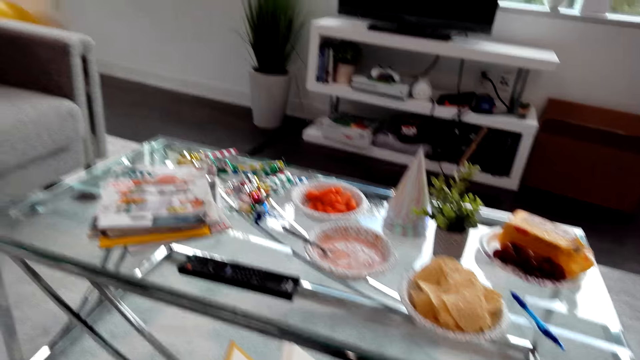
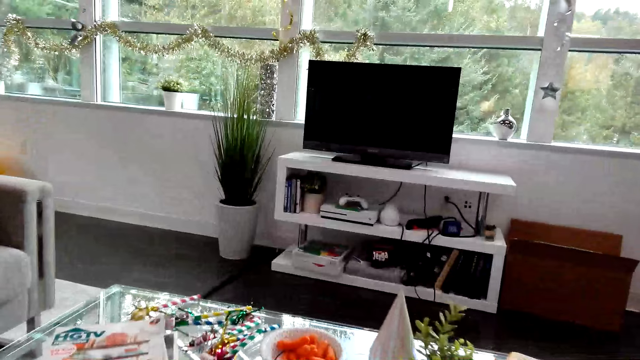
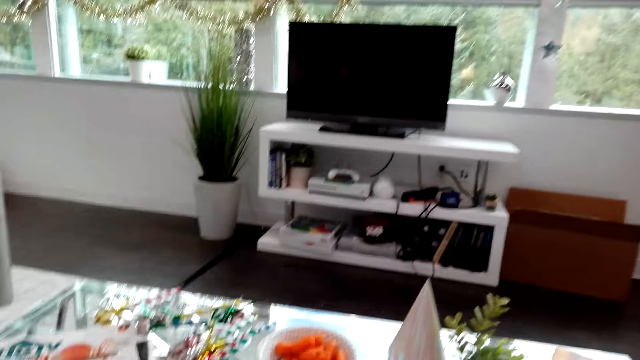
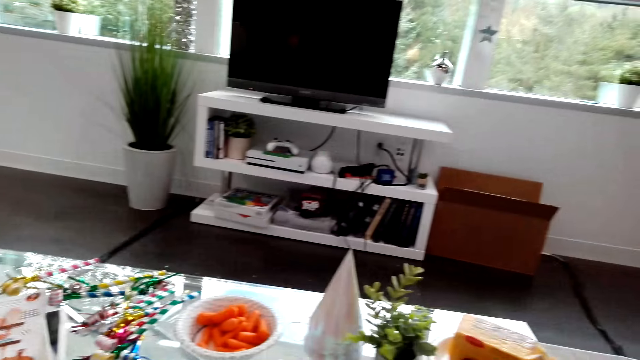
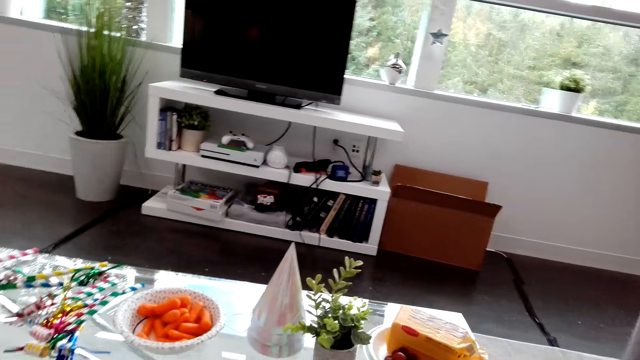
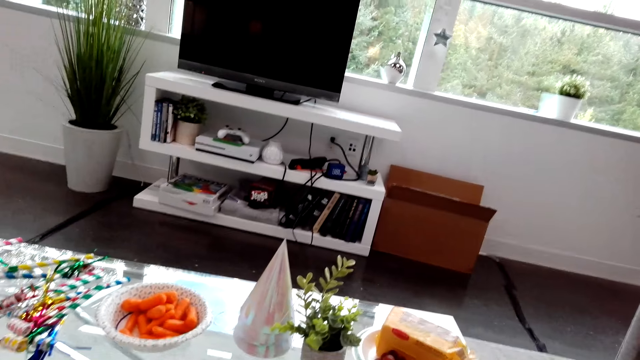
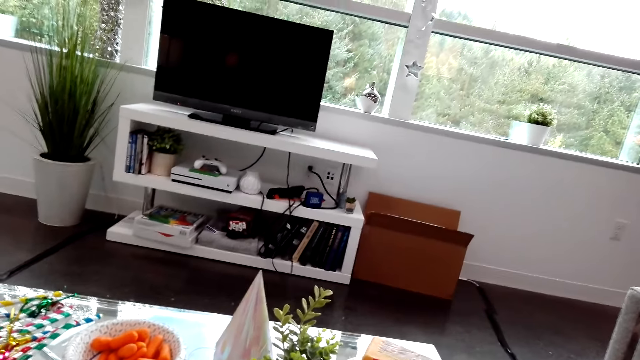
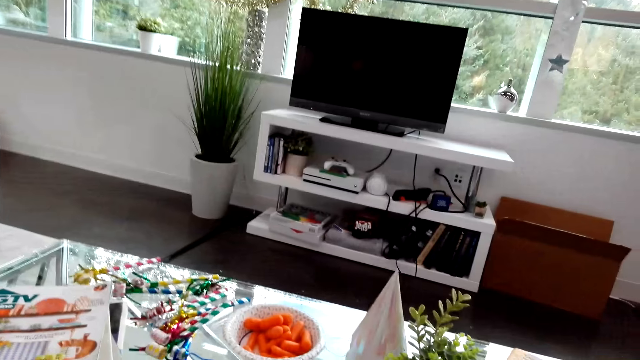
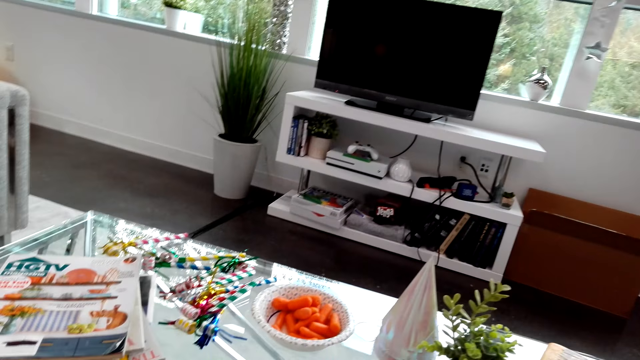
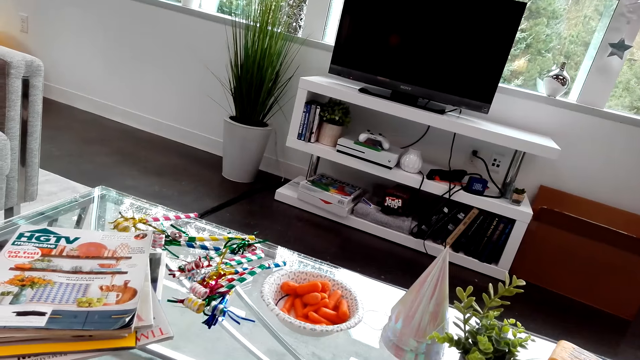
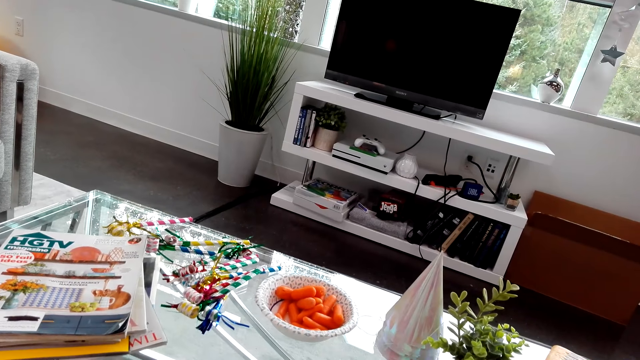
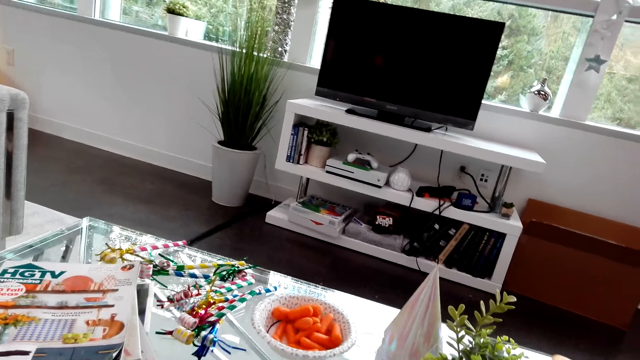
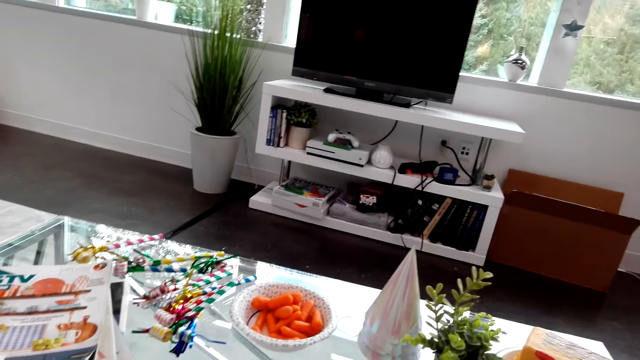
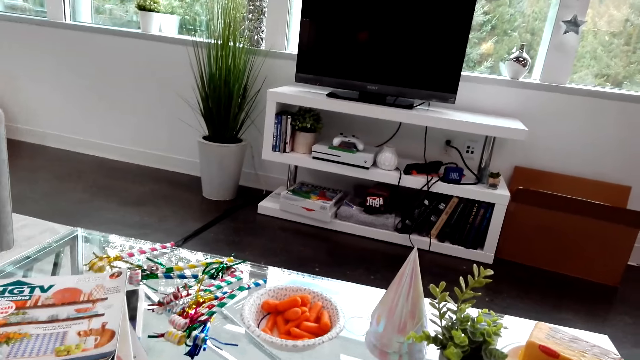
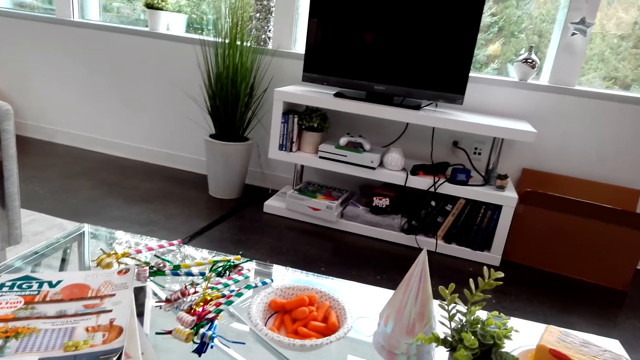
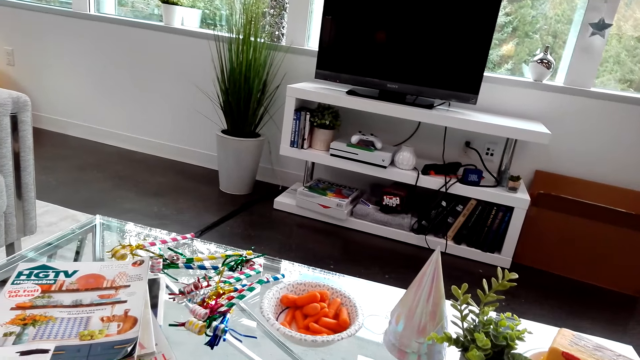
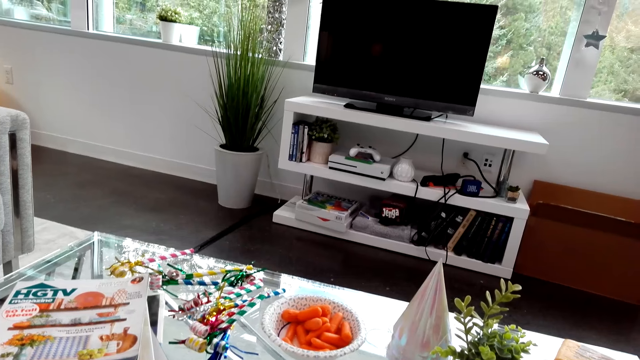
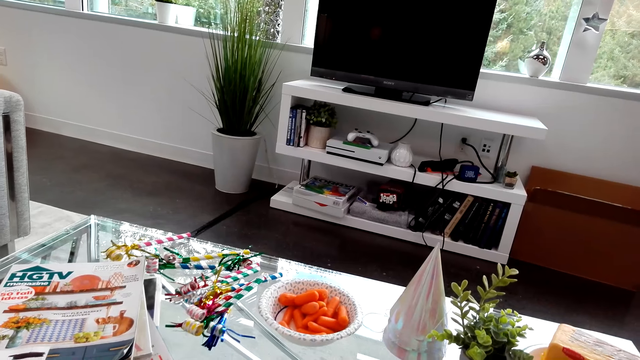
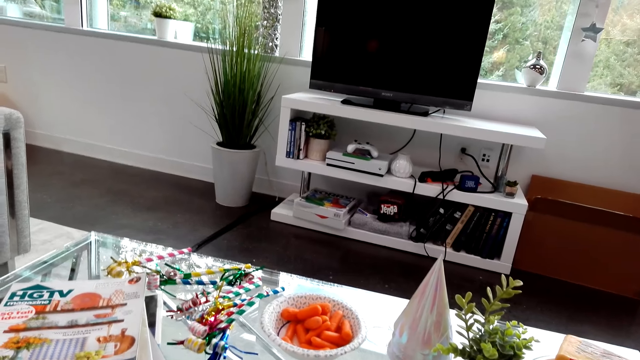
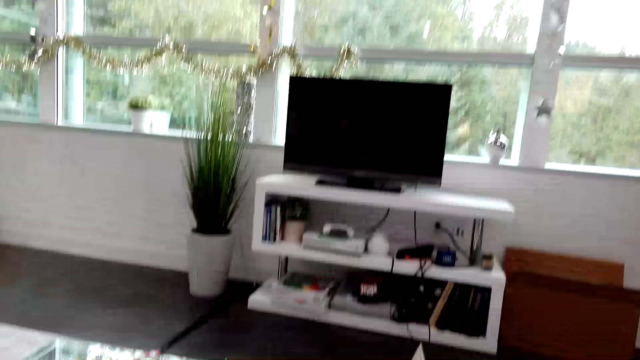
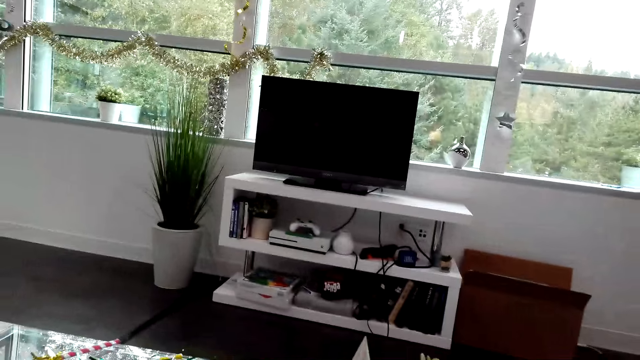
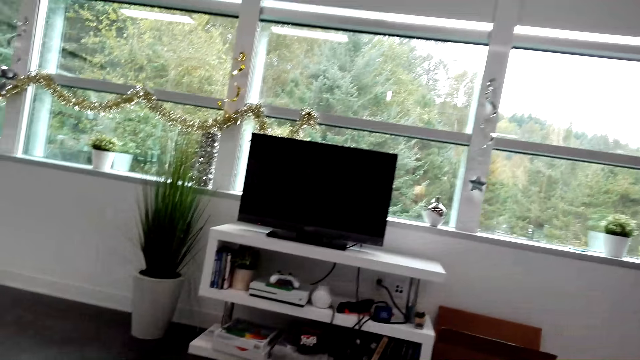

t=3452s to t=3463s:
The camera wearer looks around. They walk around the house.

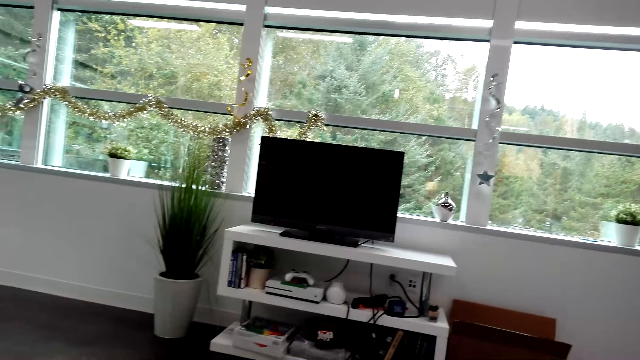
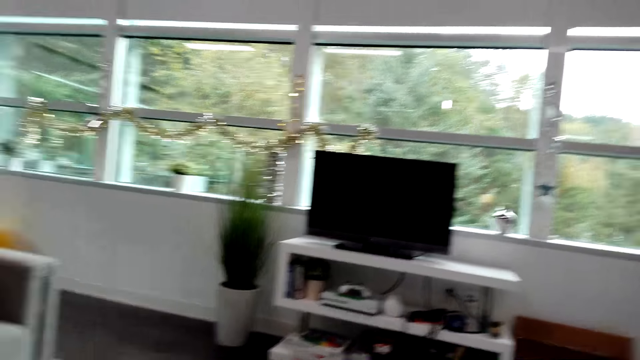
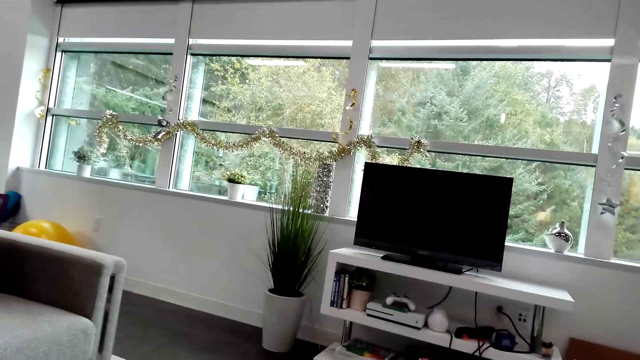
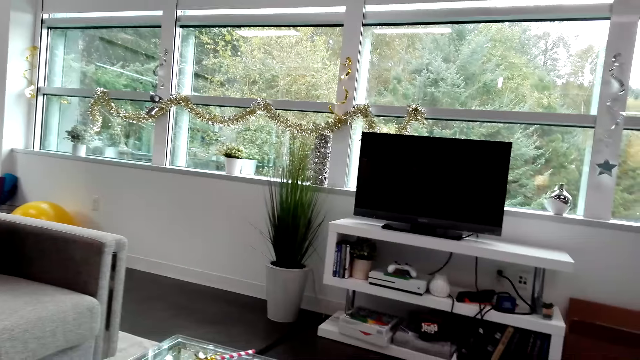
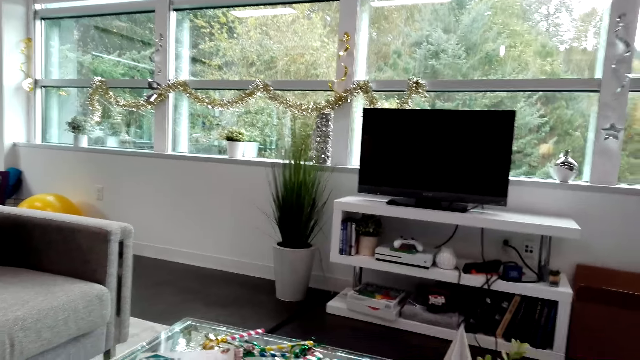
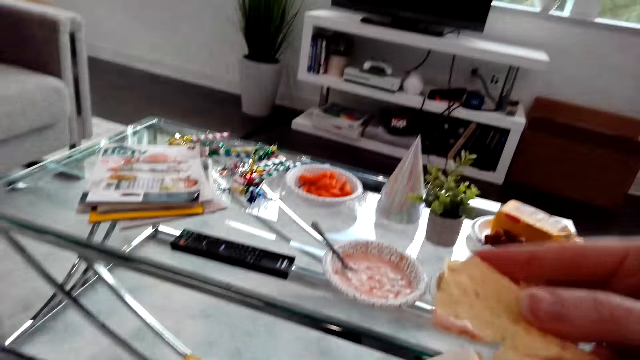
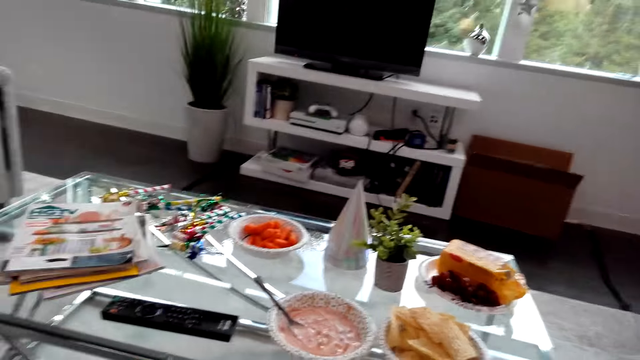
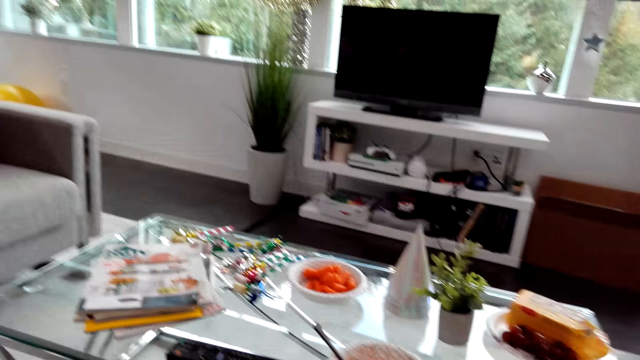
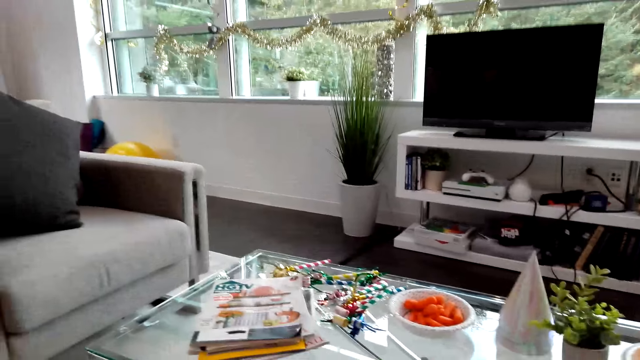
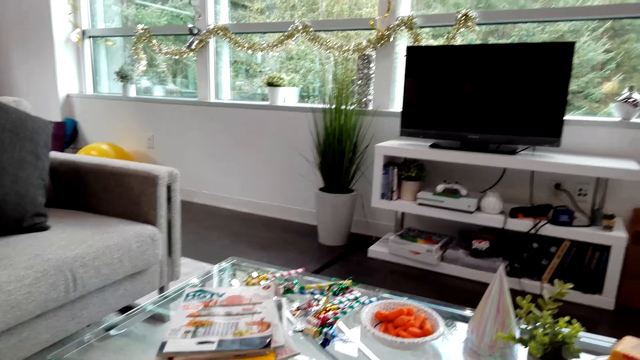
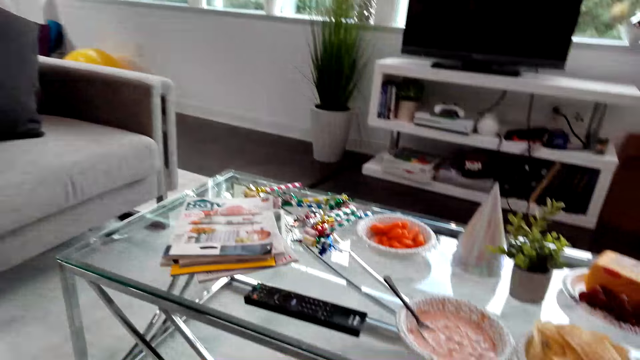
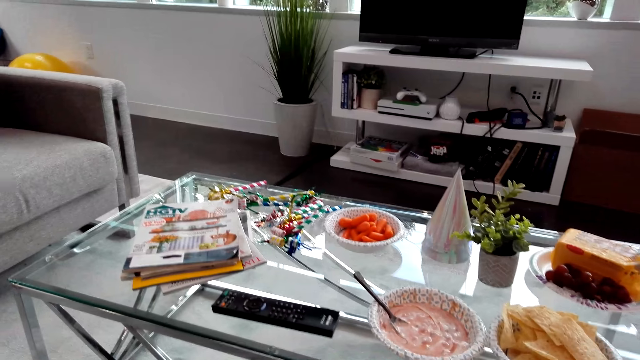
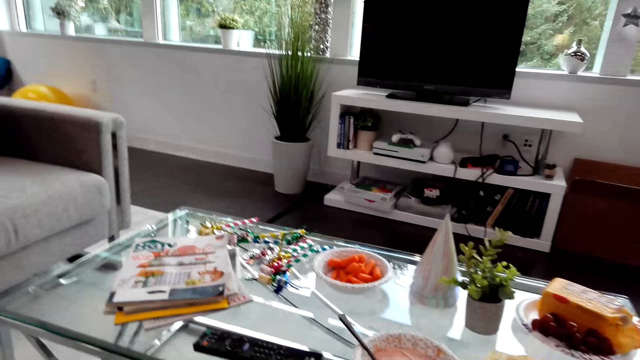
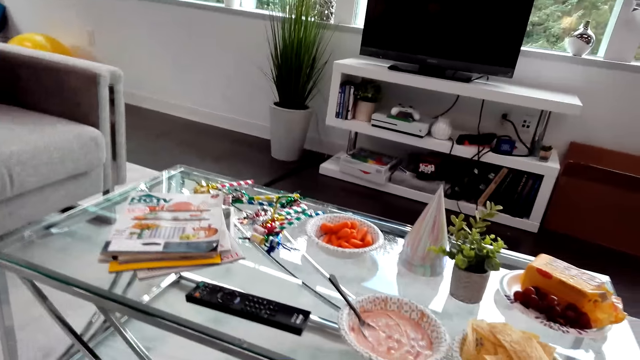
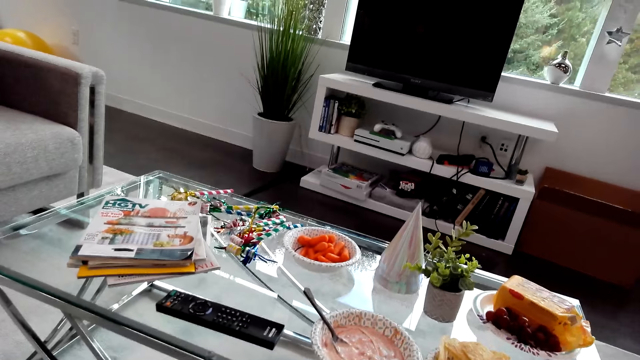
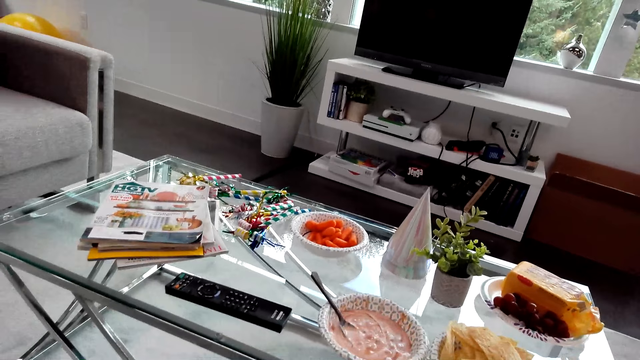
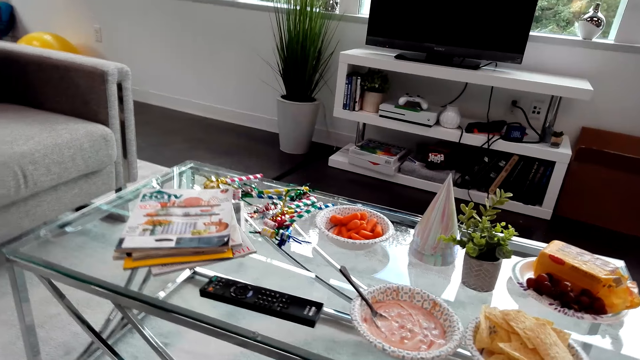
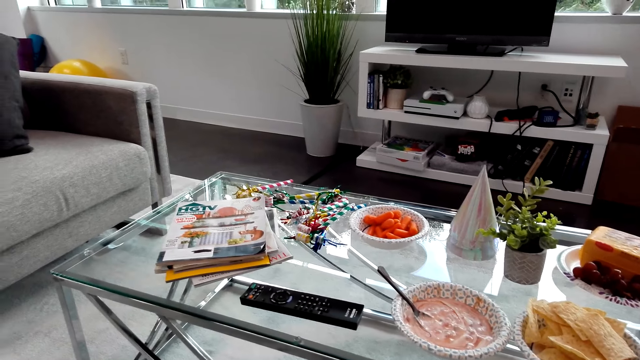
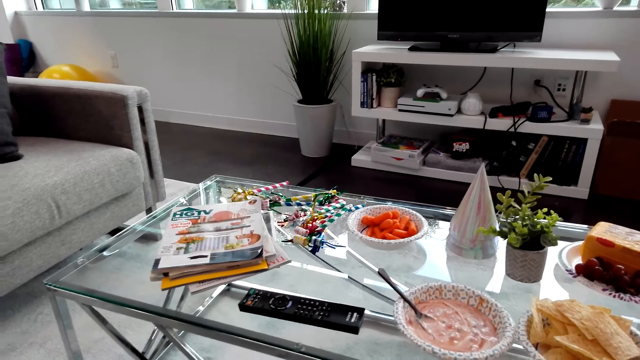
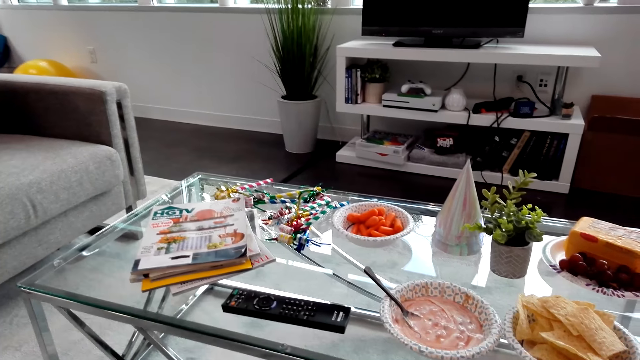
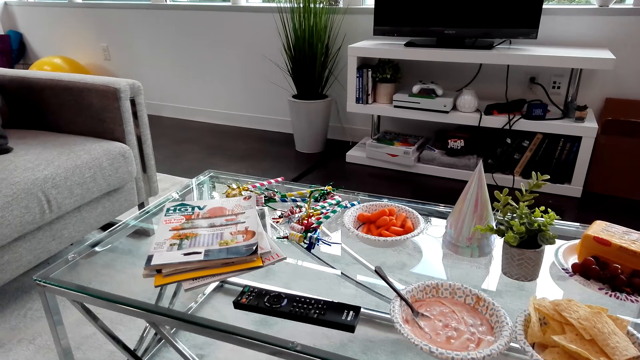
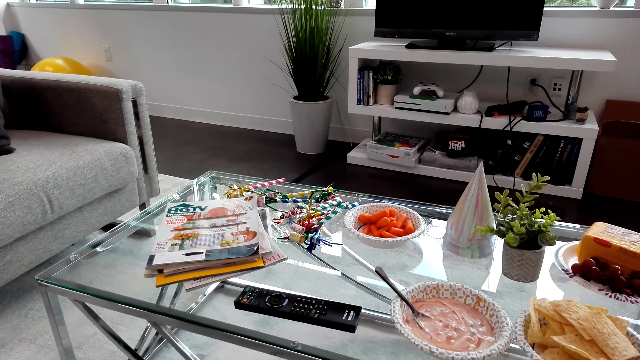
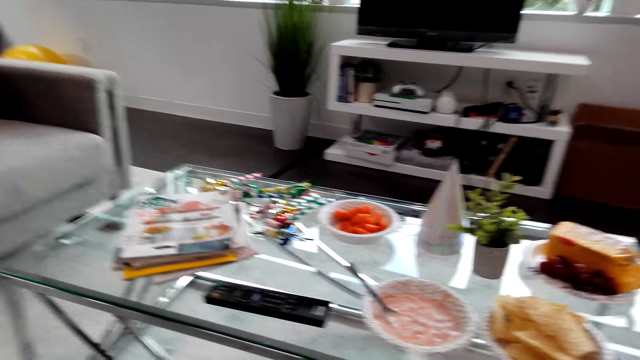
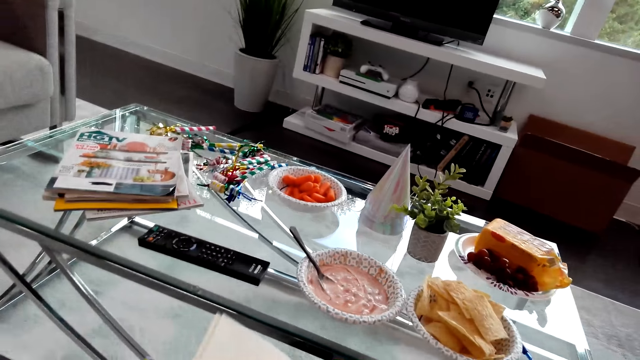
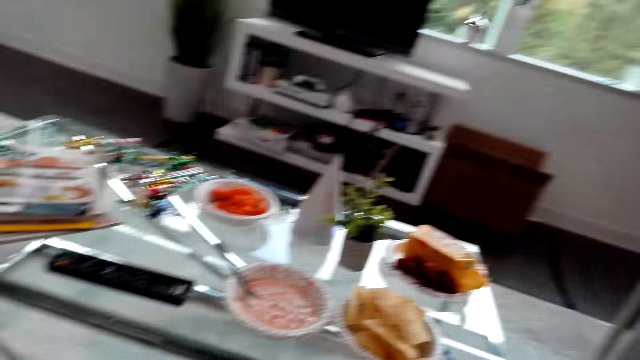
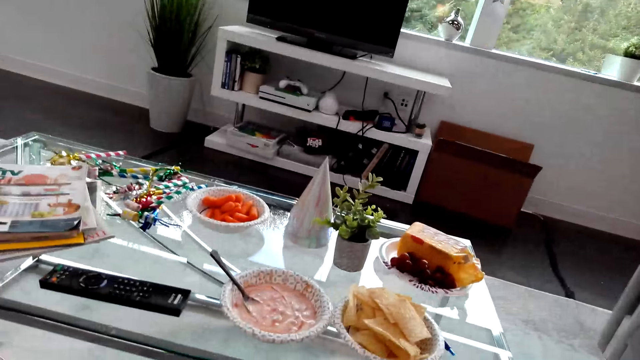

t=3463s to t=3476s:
The camera wearer eats crispy. They look around. They eat crispy.
